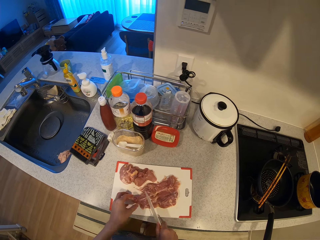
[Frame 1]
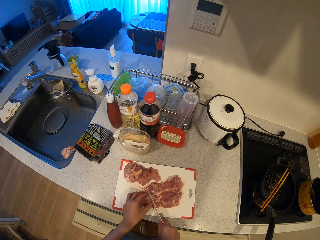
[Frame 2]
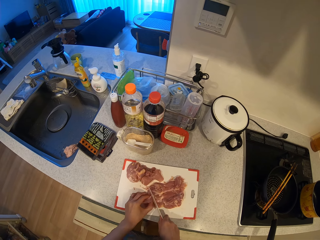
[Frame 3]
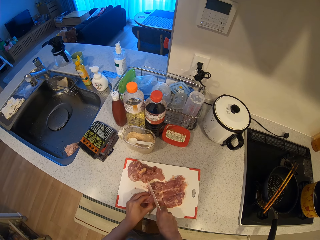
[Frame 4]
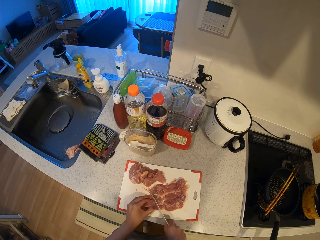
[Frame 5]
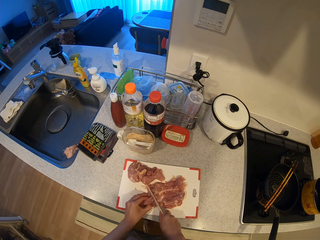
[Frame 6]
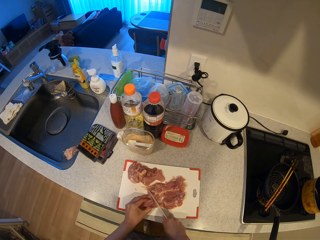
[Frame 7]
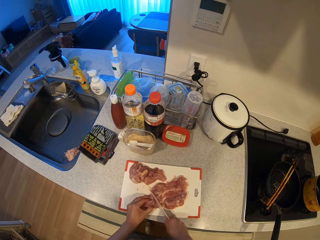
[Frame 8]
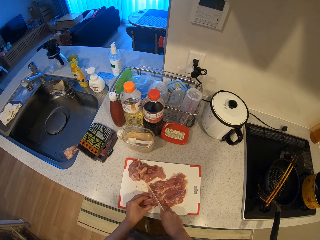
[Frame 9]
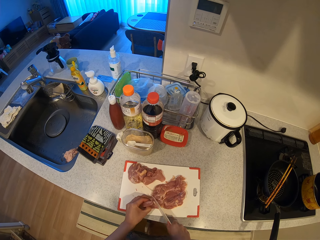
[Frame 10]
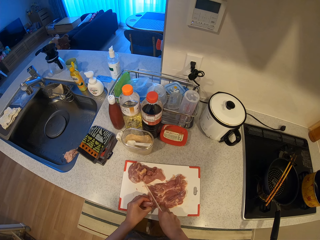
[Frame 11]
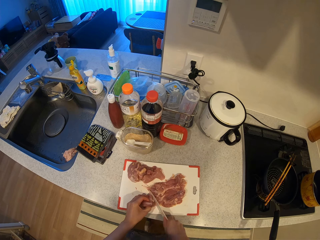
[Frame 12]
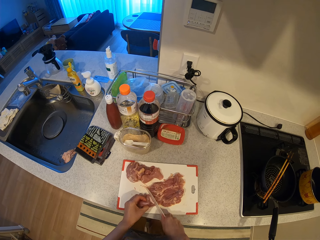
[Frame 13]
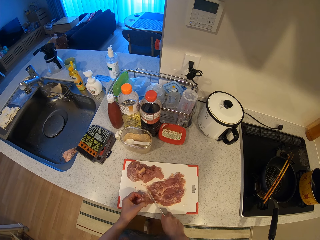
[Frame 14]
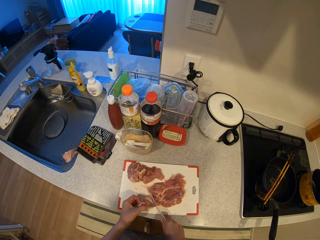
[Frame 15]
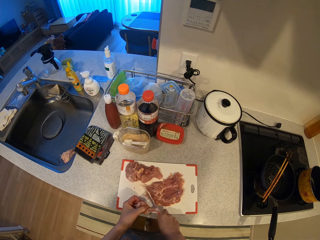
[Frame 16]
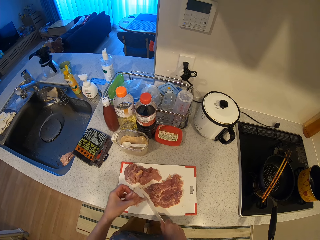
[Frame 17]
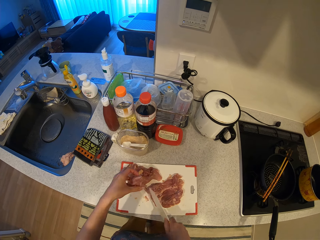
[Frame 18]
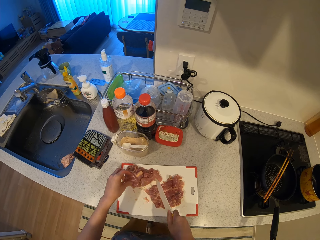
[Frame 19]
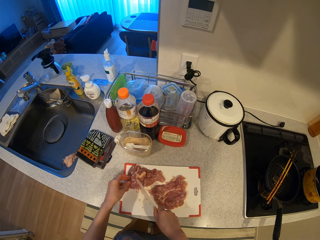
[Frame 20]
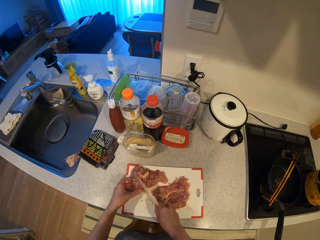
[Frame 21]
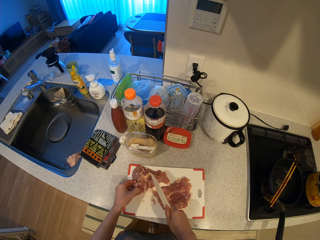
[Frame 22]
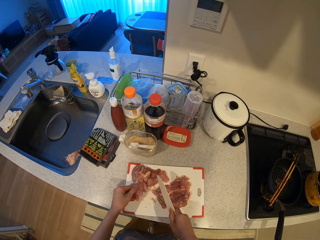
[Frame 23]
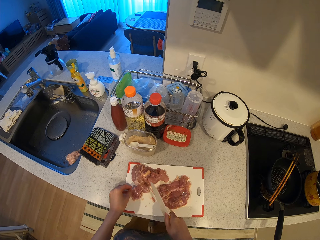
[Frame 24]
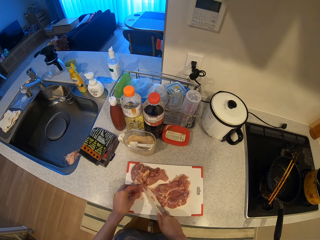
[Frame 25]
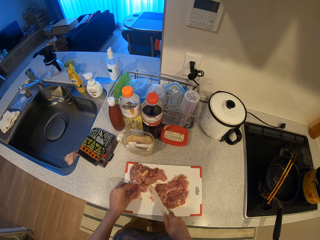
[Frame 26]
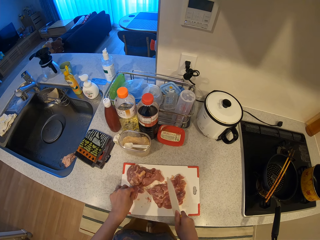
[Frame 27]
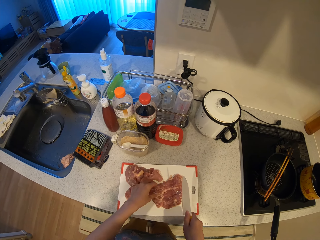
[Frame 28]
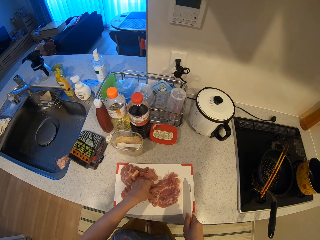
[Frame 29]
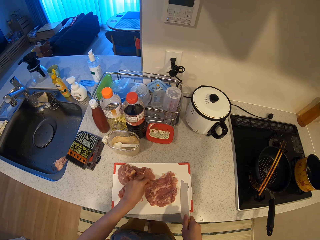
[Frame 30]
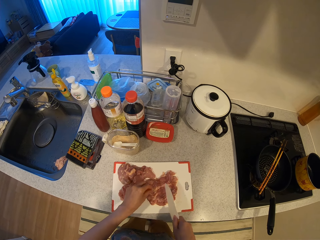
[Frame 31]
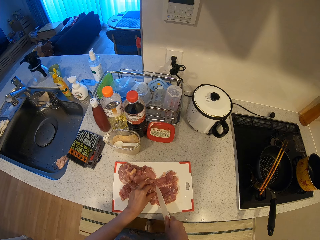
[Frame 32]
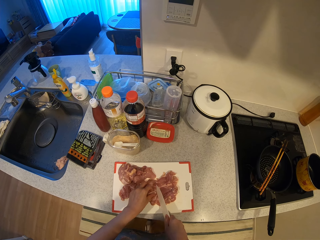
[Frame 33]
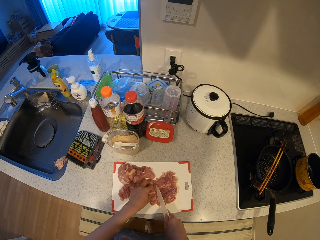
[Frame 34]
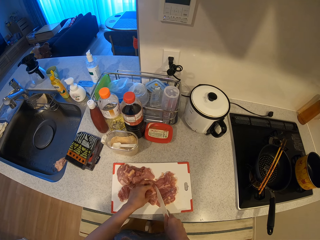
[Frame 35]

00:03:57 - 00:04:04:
The camera wearer turns the meat. They cut the meat into pieces on the chopping board.

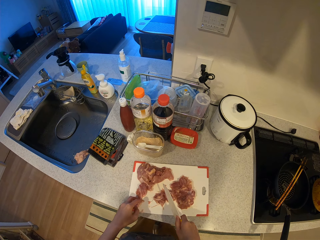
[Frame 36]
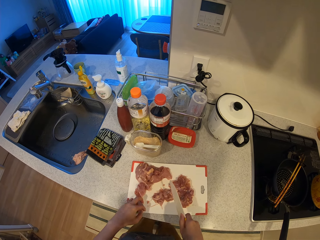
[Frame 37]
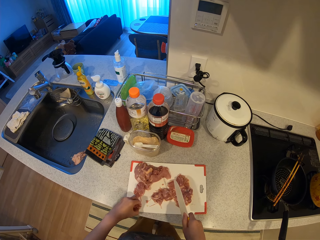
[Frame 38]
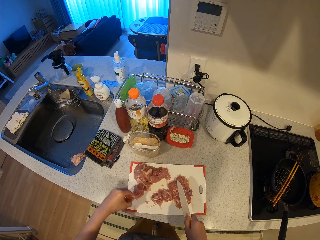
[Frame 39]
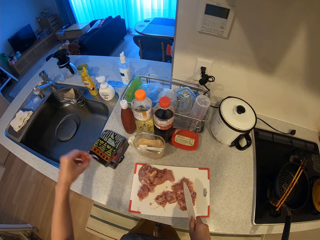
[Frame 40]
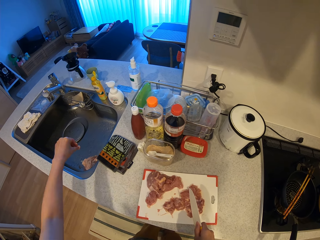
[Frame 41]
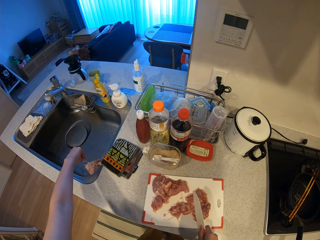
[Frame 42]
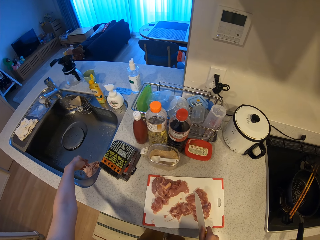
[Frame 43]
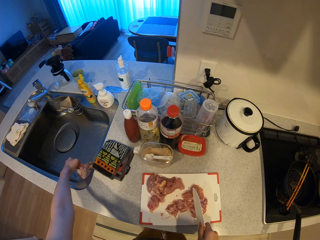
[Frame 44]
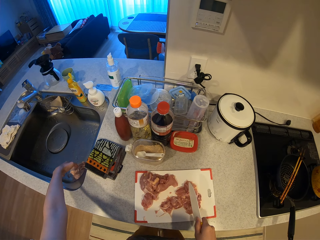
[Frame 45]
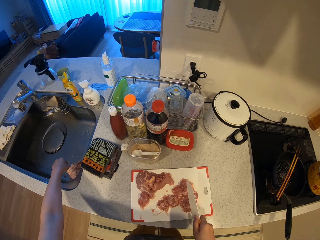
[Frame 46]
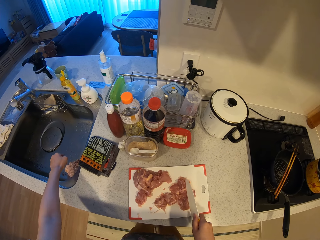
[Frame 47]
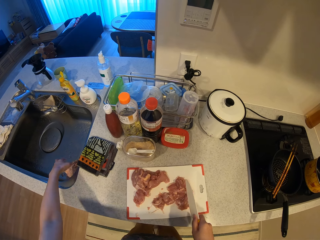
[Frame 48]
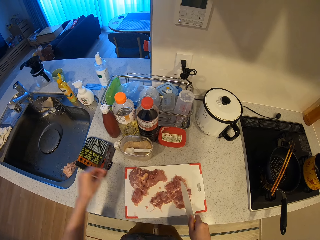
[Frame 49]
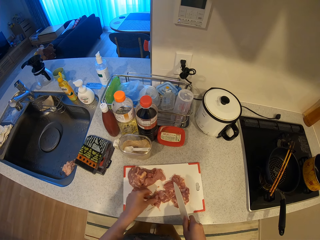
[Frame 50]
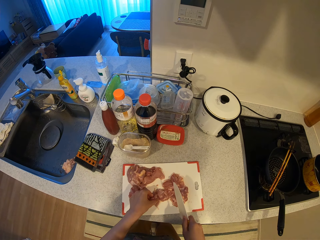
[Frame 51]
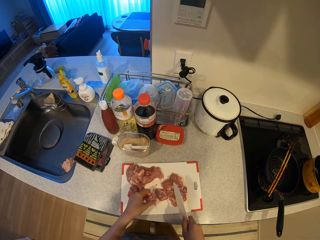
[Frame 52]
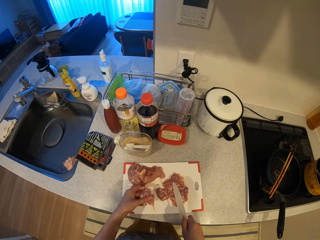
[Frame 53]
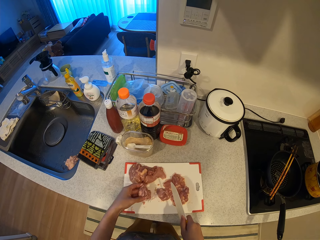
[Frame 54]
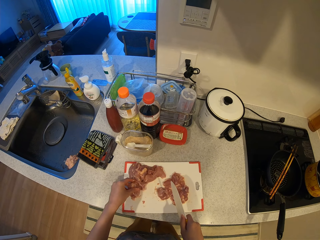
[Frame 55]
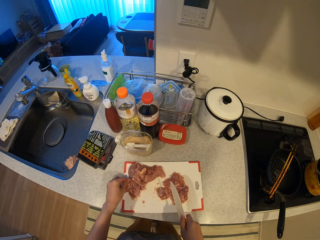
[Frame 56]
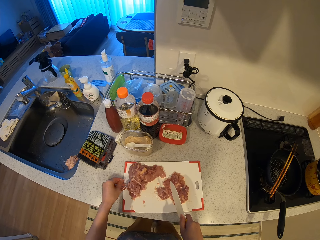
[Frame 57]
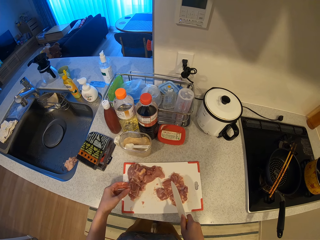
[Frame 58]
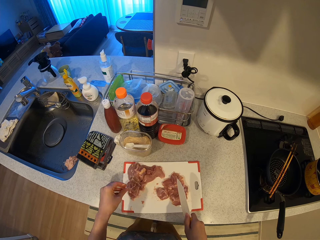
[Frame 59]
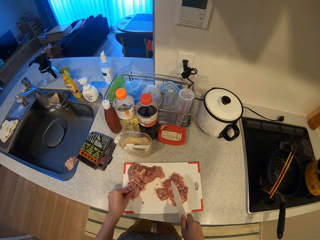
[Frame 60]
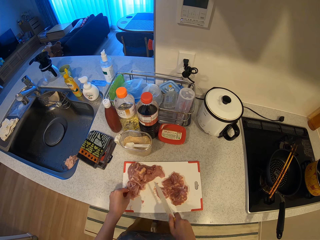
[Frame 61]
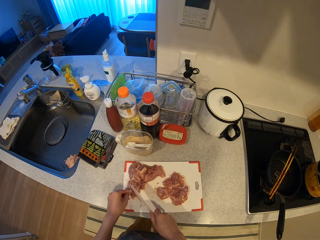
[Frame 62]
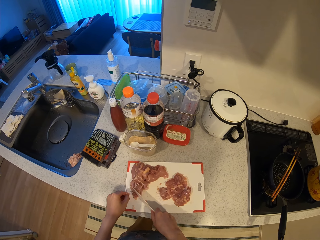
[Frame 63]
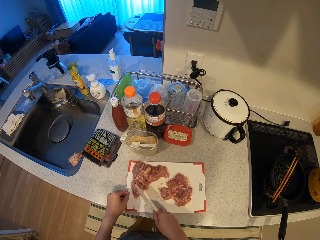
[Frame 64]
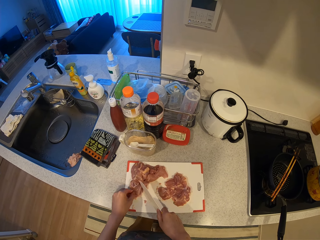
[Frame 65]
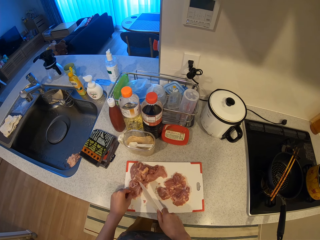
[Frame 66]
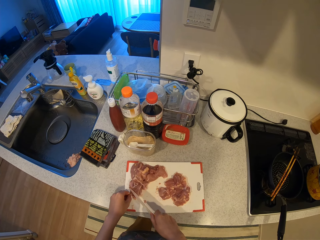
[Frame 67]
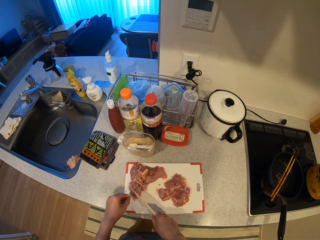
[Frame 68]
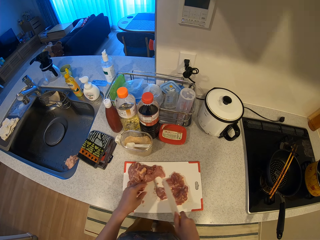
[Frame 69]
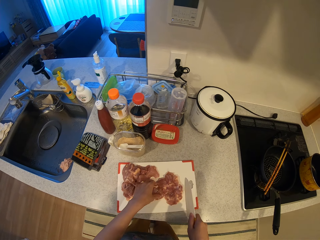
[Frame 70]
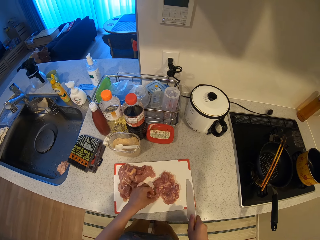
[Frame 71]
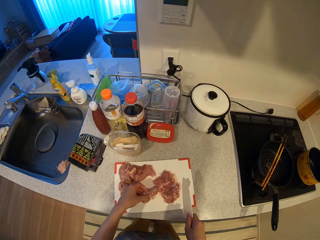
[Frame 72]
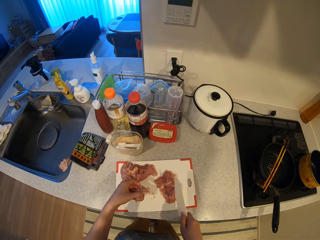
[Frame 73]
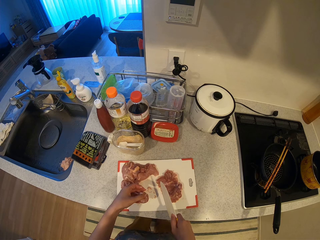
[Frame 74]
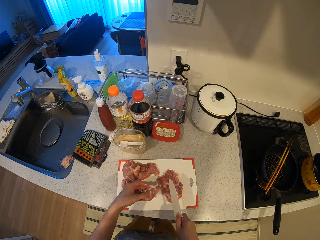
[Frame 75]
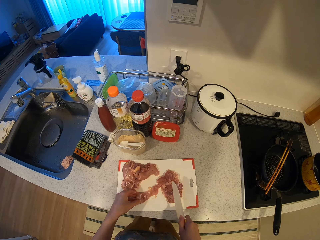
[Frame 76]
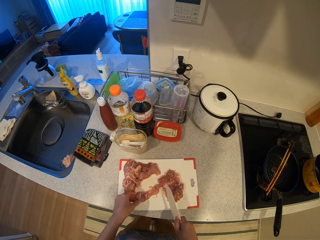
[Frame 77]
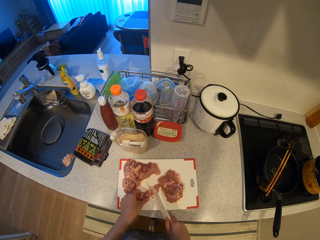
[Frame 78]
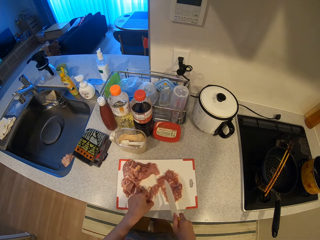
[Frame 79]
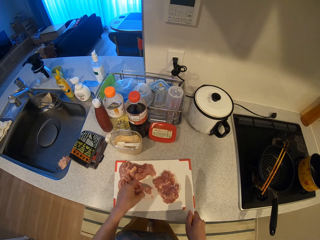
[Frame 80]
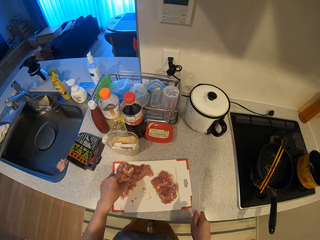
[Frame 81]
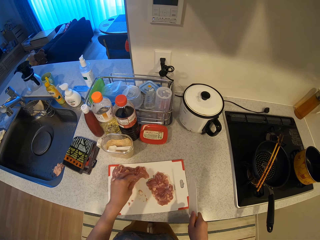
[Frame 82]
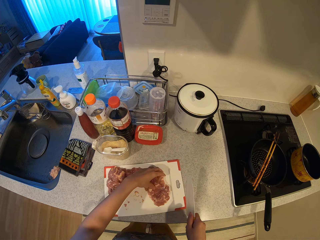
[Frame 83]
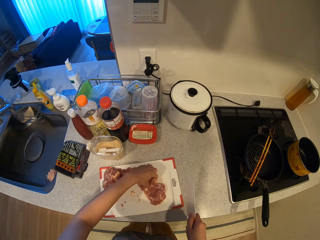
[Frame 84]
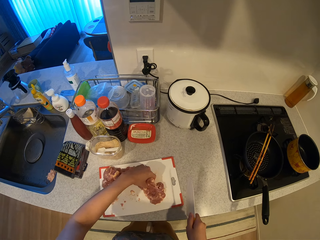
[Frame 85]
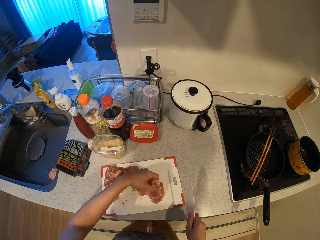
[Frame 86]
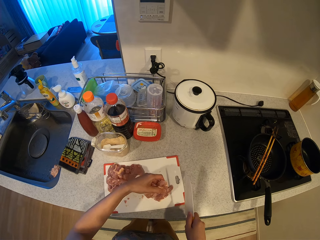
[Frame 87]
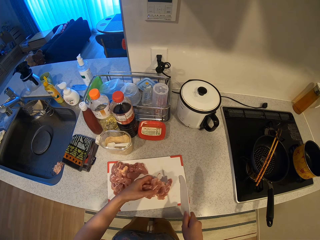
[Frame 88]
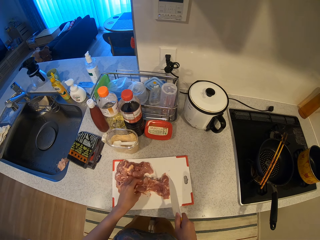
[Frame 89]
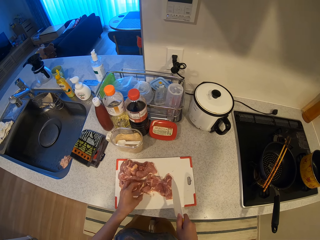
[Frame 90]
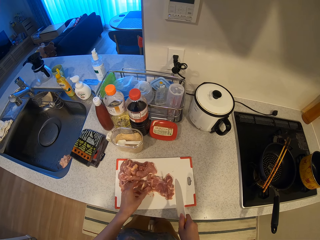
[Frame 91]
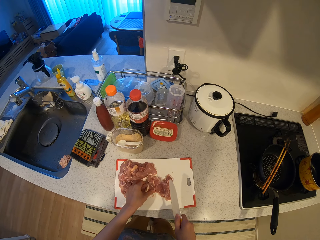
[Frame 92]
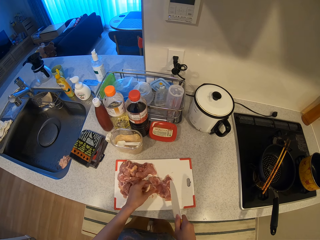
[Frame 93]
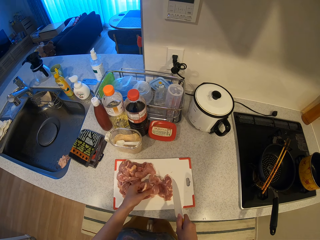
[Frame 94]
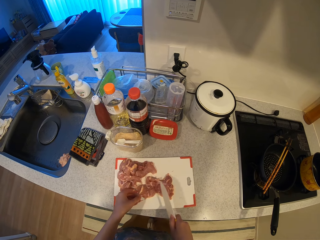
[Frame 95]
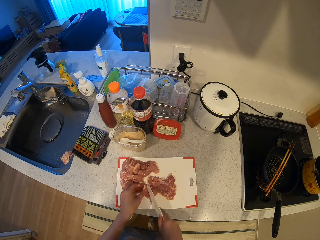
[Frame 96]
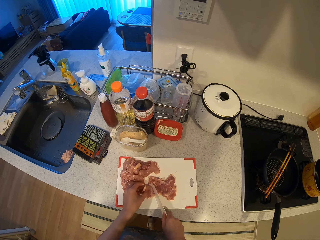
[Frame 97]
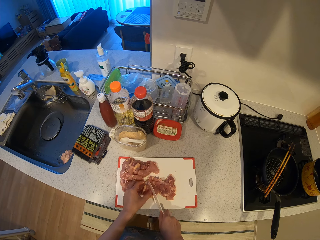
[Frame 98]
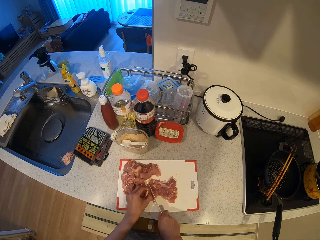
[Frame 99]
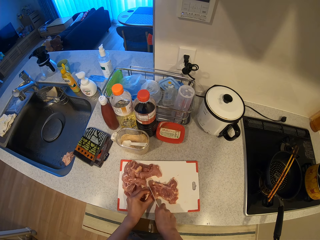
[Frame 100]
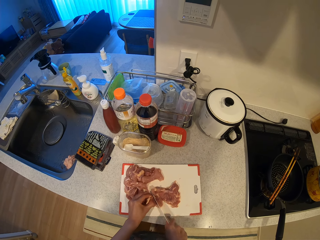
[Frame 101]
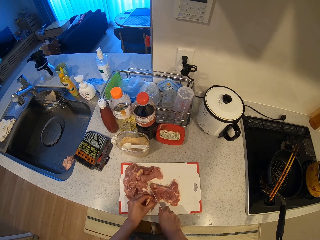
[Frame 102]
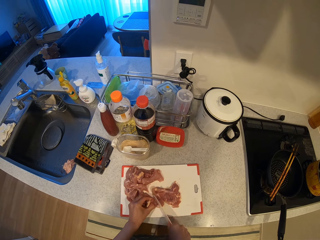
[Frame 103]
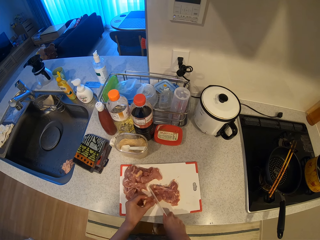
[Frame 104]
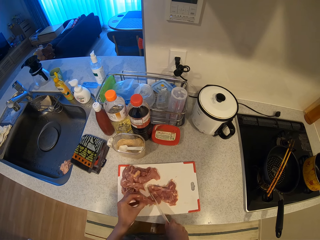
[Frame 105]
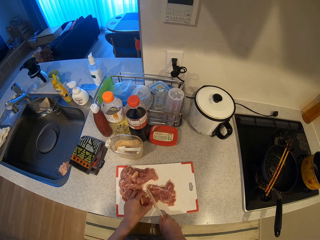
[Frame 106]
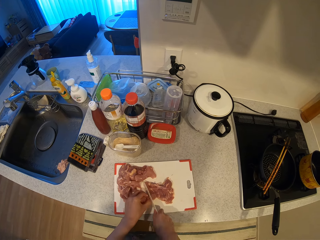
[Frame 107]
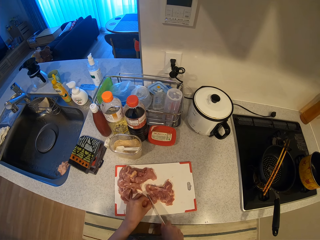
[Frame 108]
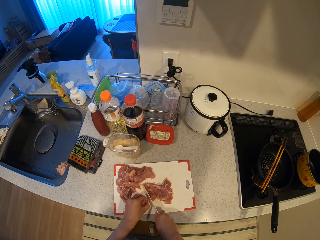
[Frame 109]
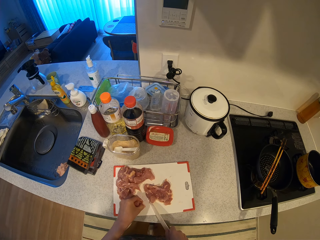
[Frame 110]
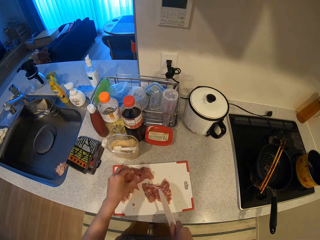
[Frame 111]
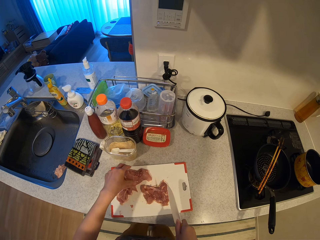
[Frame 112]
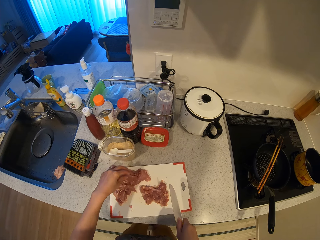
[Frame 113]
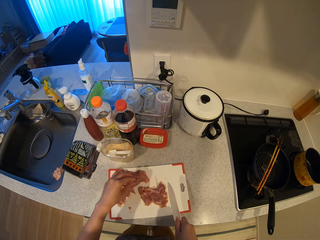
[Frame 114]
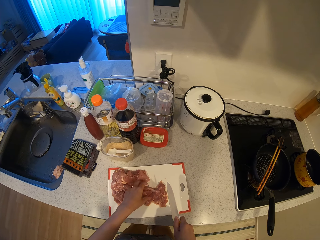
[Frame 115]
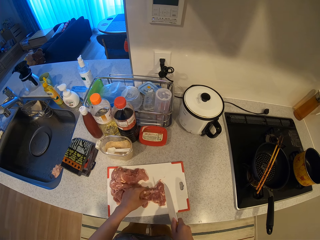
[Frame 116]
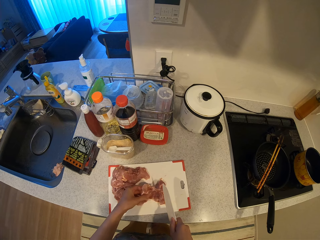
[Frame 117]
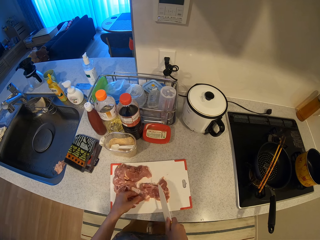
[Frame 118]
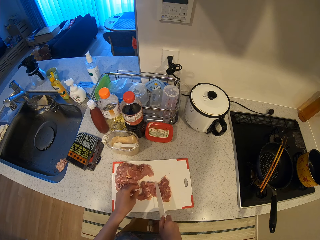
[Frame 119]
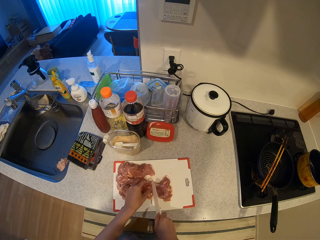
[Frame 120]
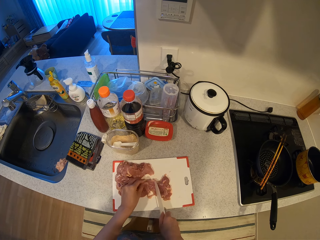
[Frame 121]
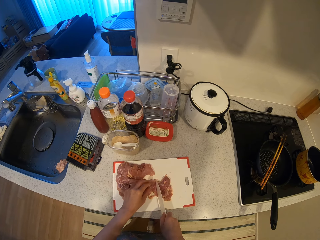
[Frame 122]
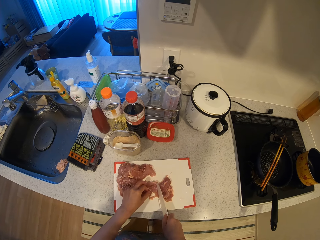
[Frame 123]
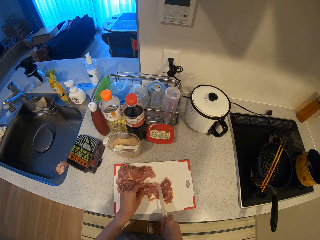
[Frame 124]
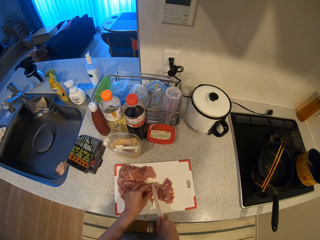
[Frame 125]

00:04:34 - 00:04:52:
The camera wearer puts a piece of meat in the sink. She holds meat. She cuts the chunk of meat on the chopping board with the knife. She picks the cut piece of meat from the chopping board with her left hand and drops the cut piece of meat on the pieces of meat on the chopping board.
